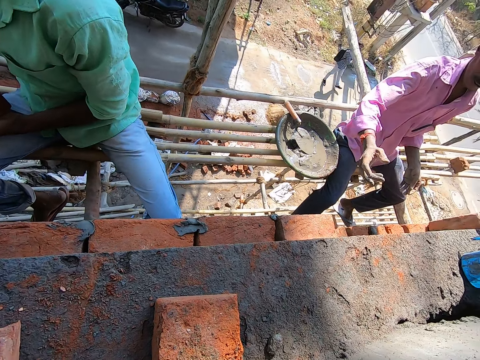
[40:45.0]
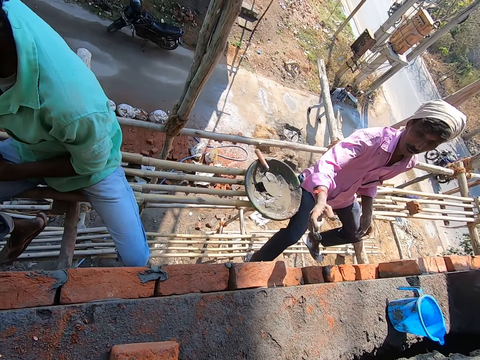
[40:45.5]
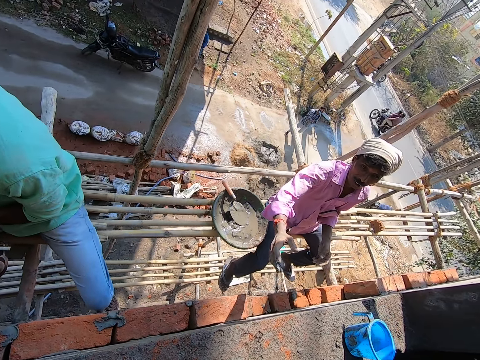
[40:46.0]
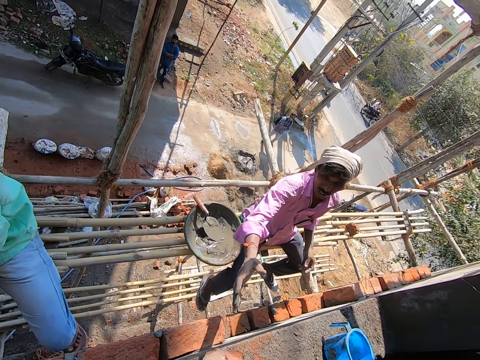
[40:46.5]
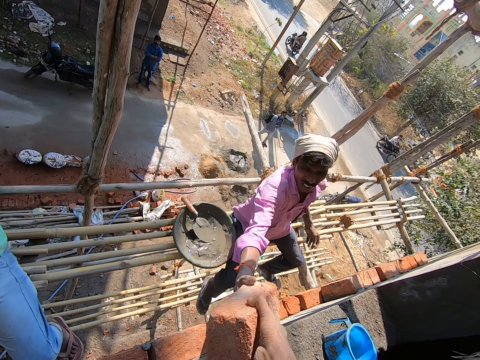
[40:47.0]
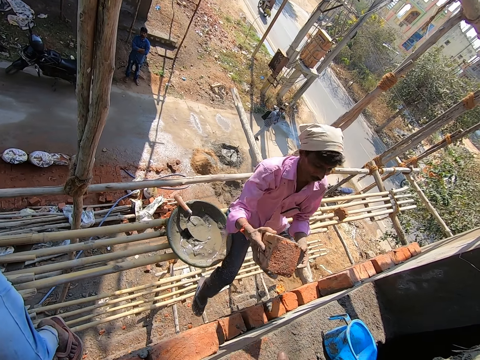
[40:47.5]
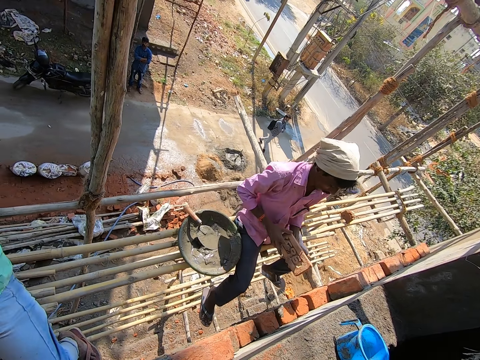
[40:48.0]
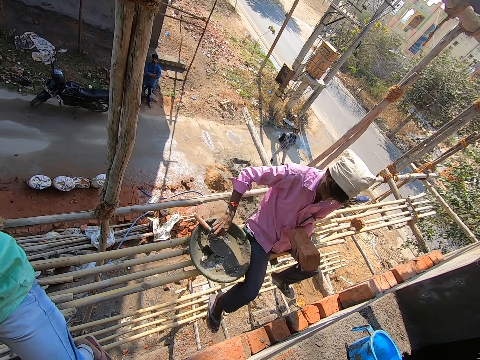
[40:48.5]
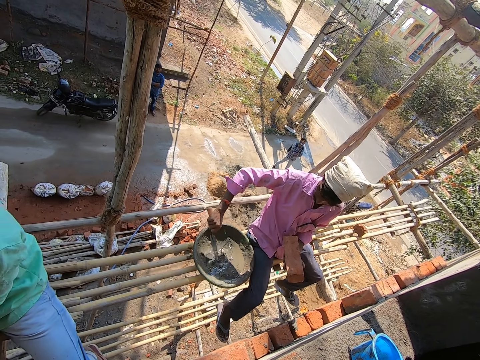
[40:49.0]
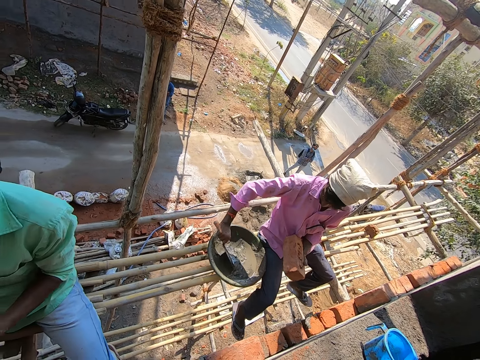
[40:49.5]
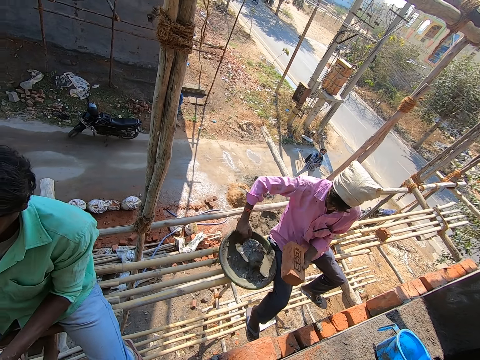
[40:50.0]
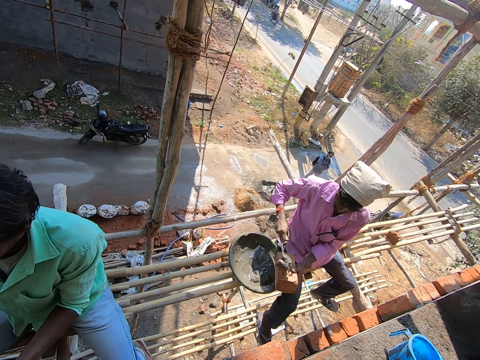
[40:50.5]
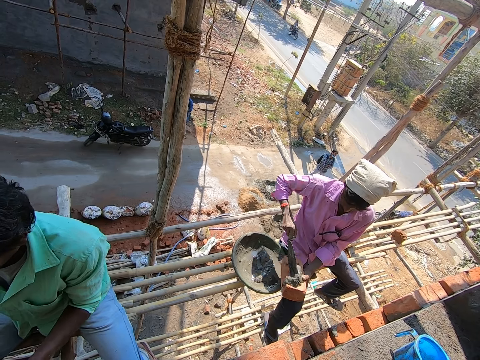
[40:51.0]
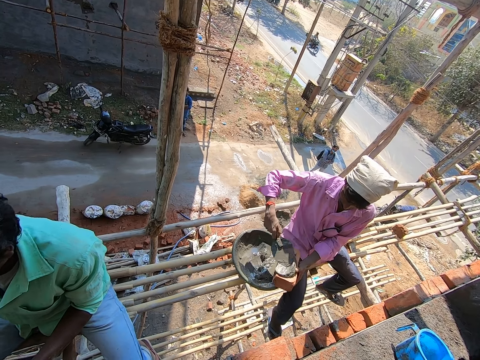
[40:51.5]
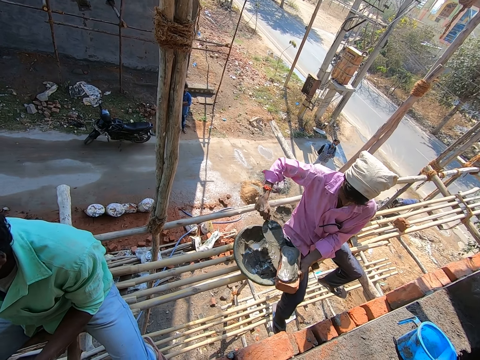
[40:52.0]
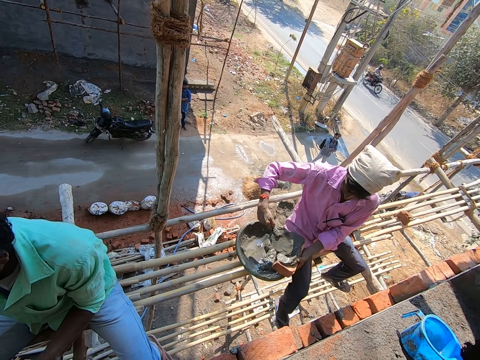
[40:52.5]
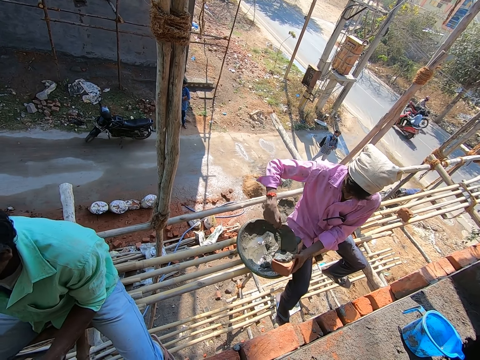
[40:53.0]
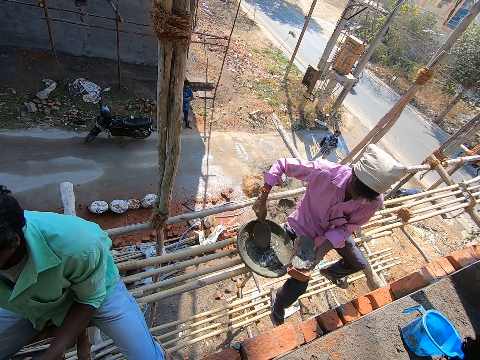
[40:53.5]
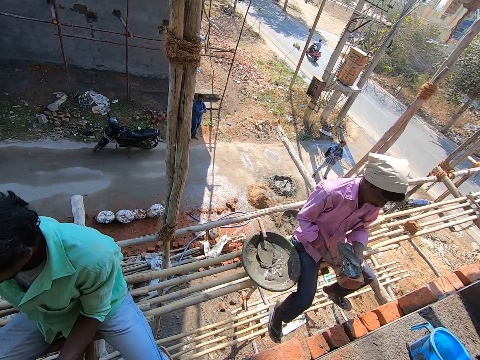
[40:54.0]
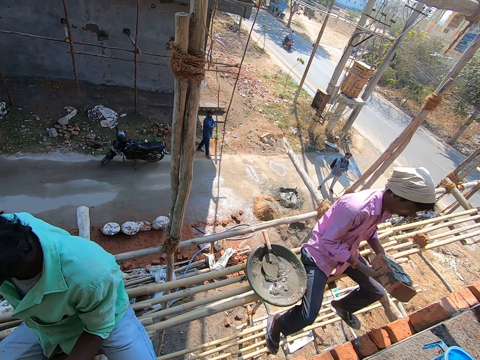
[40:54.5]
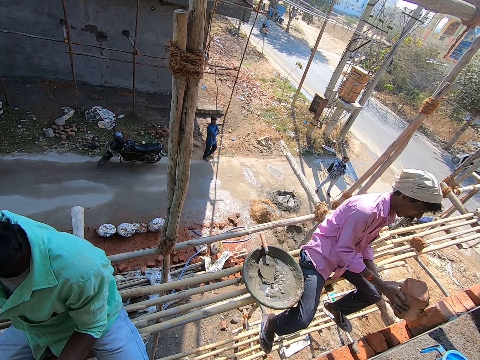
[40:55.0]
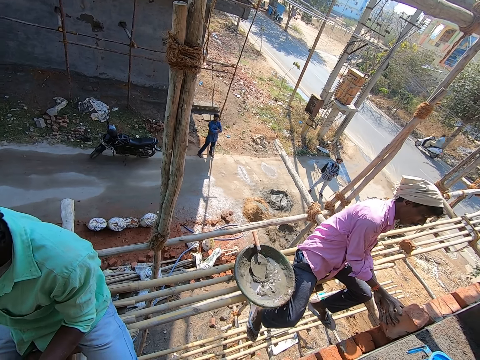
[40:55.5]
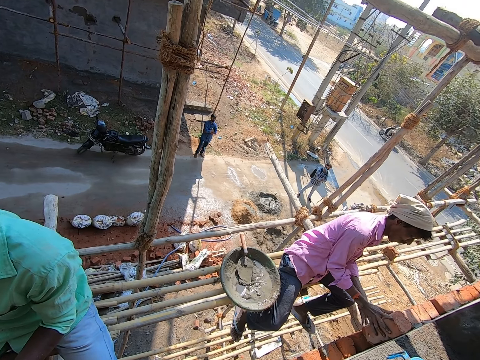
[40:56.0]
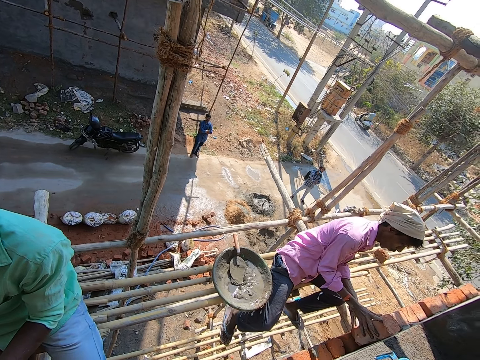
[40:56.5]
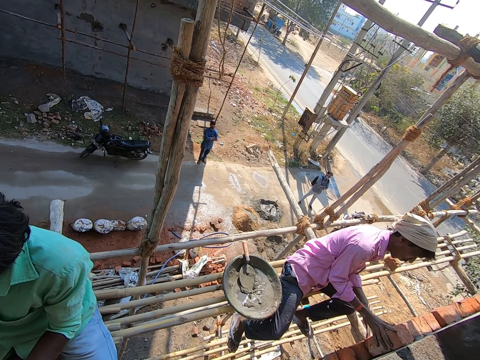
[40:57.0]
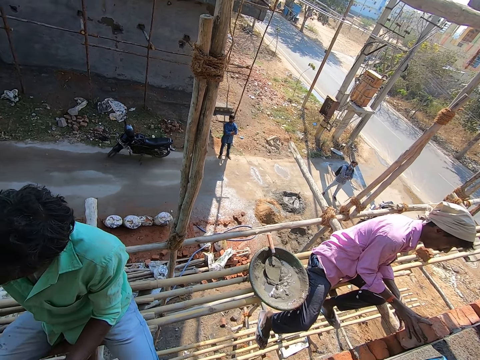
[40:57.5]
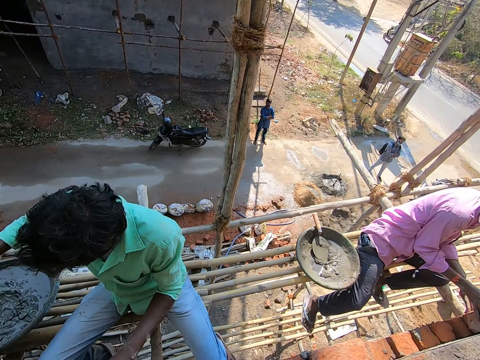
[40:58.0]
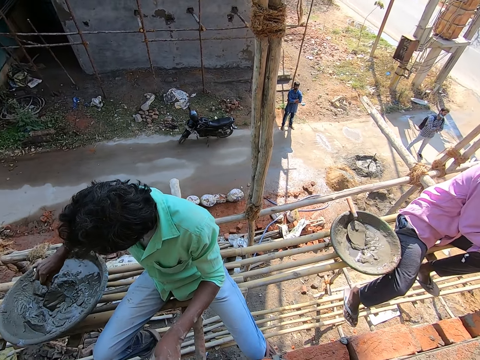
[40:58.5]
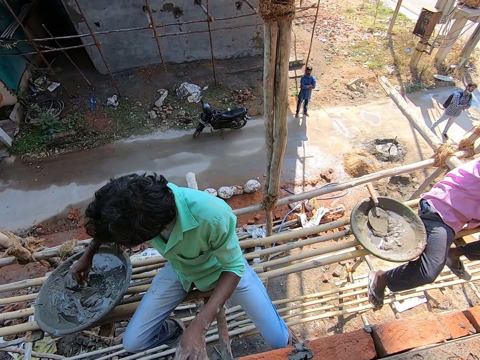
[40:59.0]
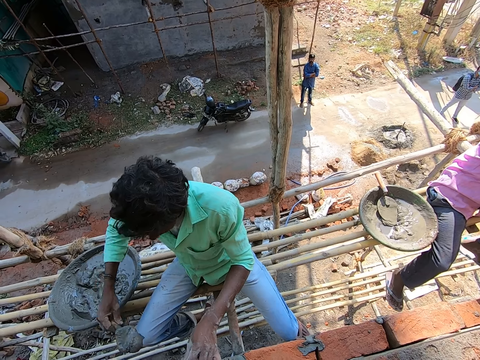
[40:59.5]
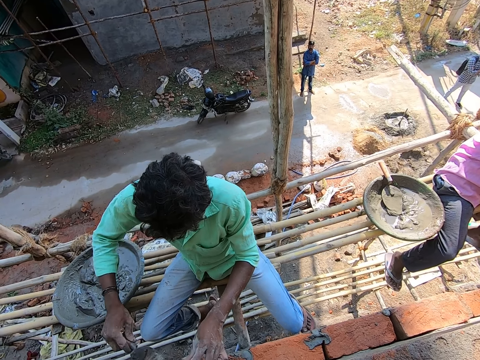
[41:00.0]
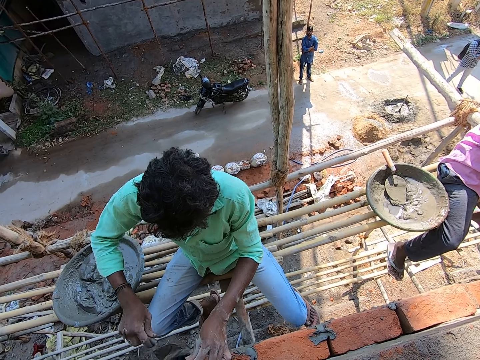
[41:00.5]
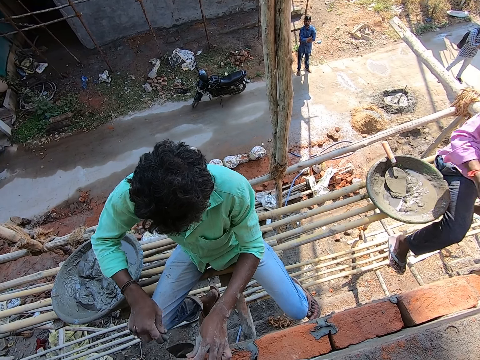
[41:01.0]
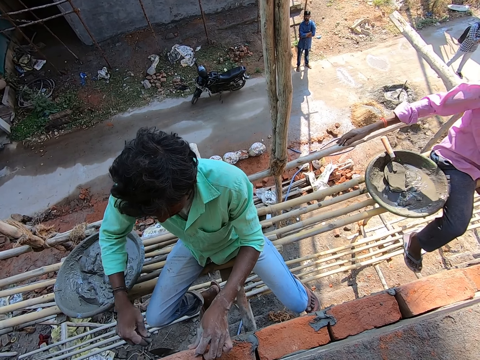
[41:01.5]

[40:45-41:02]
The camera wearer gives a man a clay brick with his right hand. The man passes the brick from the right hand to the left hand, picks up the trowel with the right hand, packs the mortar from a head pan with the trowel in his right hand, and pours the mortar on the clay brick with the trowel in his right hand. The man spreads the mortar with the trowel, puts the trowel on the mortar, carries the brick with both hands, places the clay brick on the wall with his right hand, and adjusts the brick with both hands. Another man packs the mortar from the head pan with the trowel in his right hand and applies mortar around the clay brick with the trowel in his right hand.

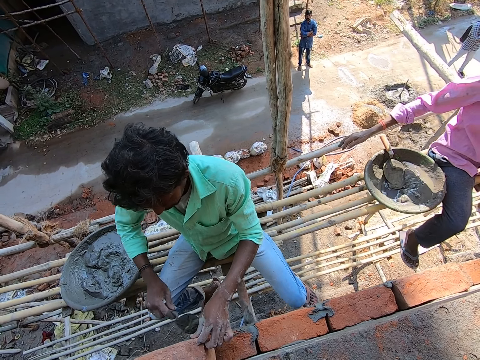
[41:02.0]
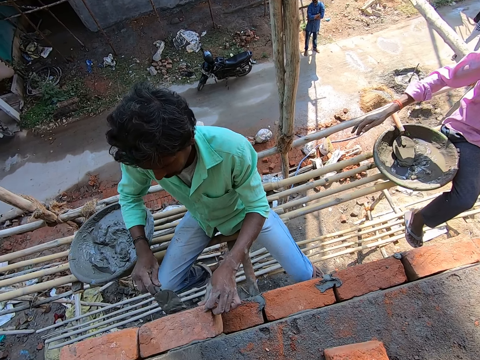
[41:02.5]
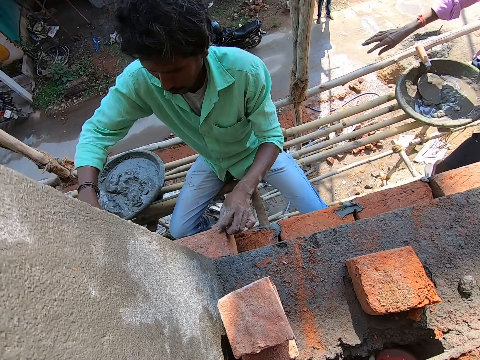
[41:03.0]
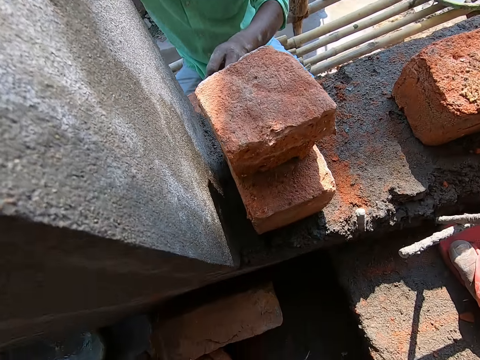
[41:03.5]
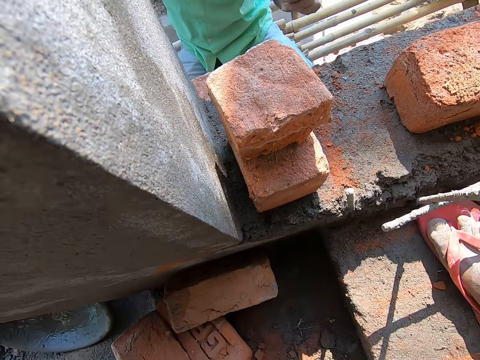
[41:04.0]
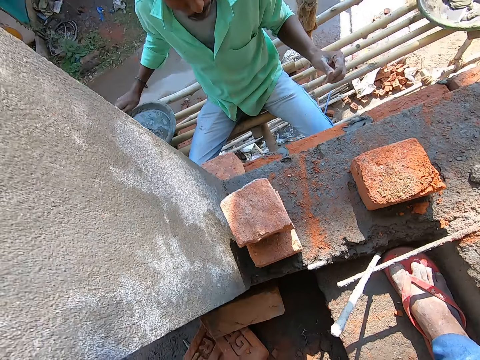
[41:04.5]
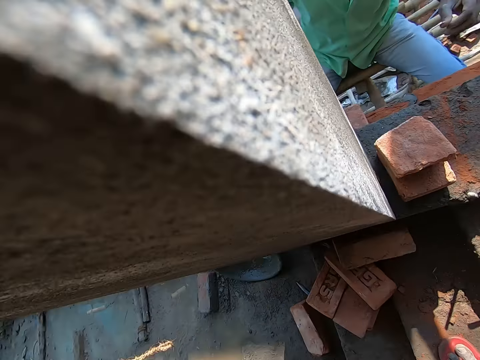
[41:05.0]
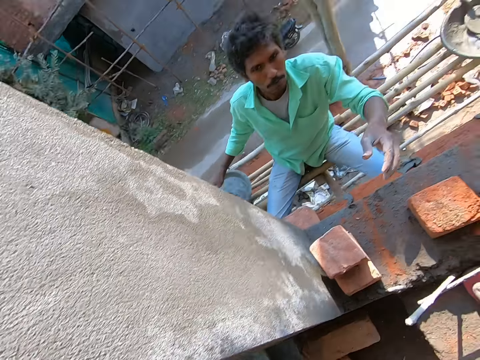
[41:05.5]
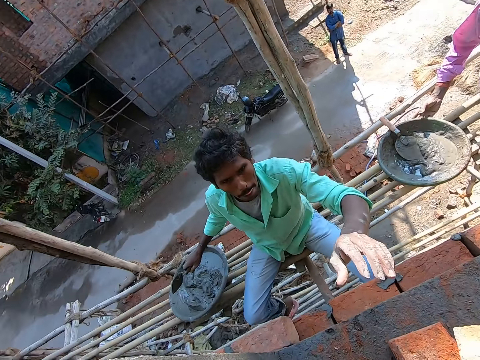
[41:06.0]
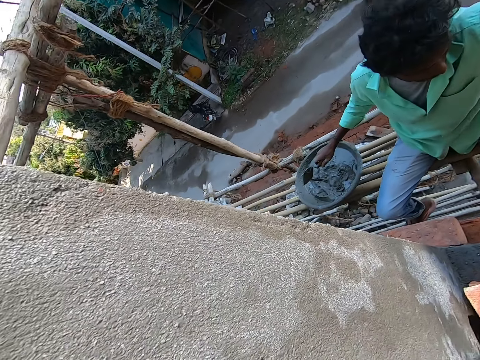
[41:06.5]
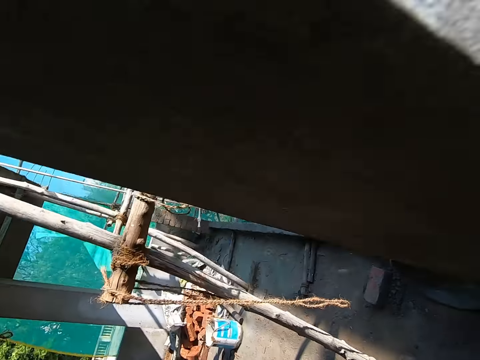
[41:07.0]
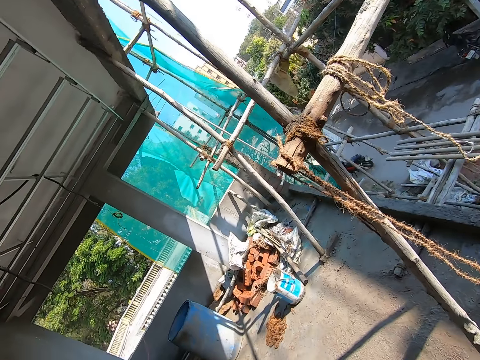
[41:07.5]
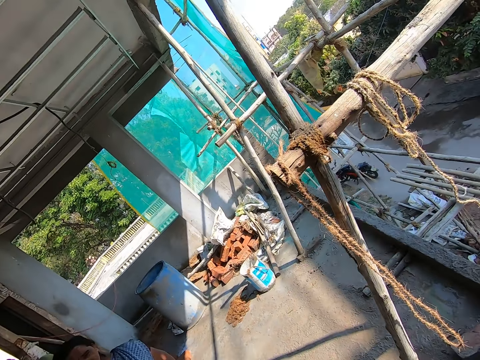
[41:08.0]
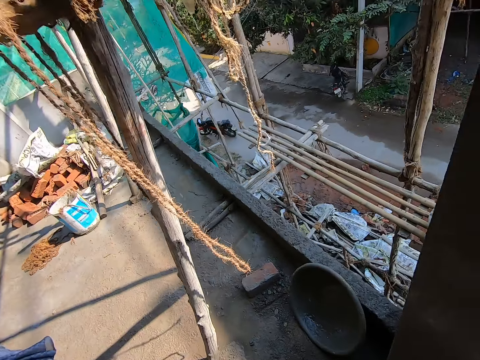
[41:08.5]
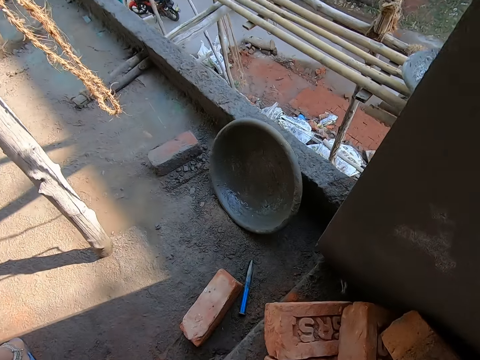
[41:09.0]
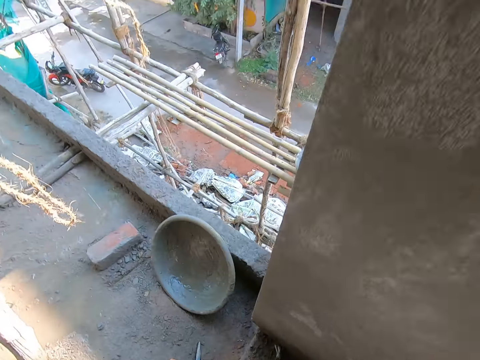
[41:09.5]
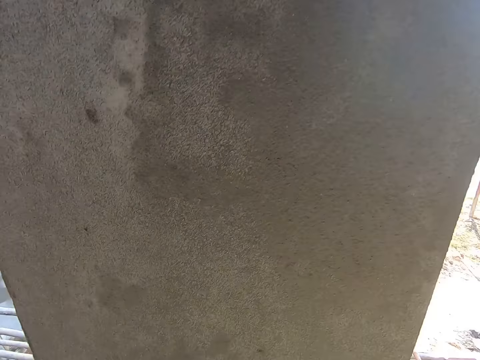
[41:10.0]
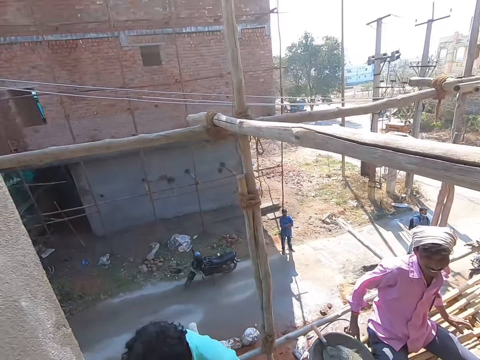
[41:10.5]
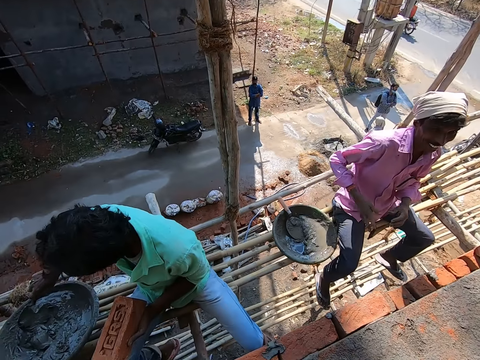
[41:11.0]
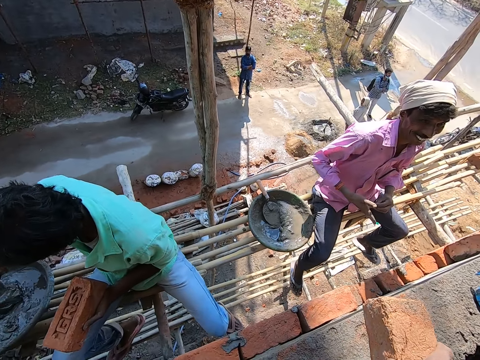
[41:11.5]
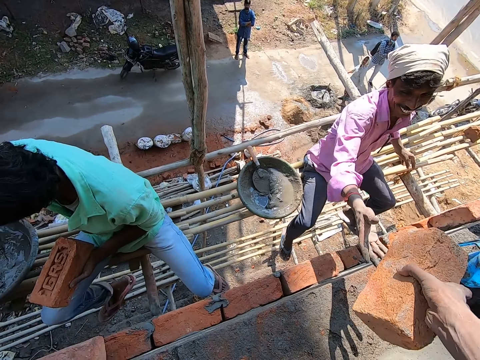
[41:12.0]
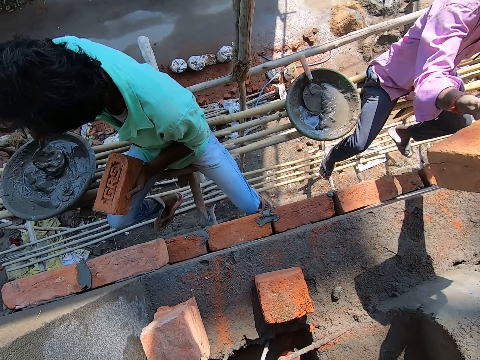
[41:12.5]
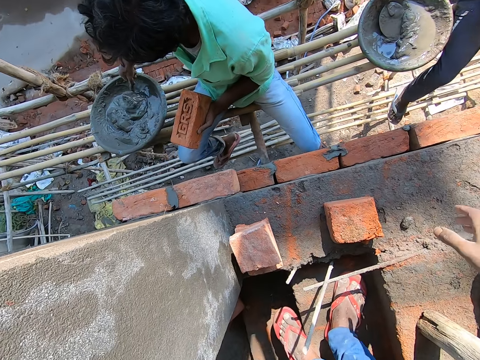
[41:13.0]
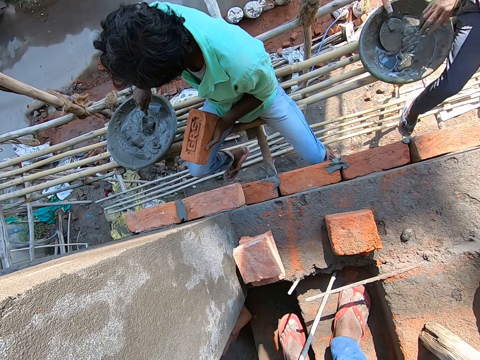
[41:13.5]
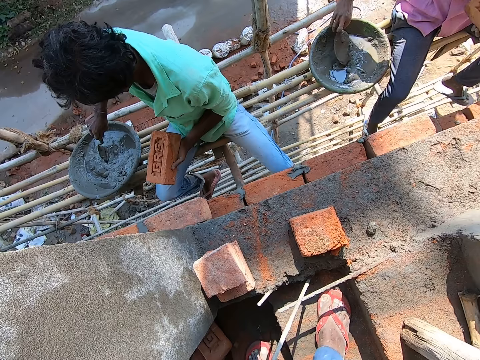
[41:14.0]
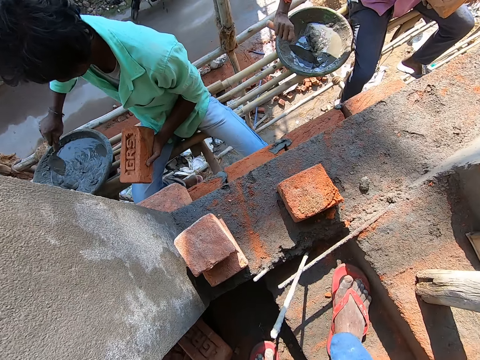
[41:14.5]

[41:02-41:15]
The camera wearer looks around. A man pushes the head pan with his right hand. Another man stretches the hand. The camera wearer gives the other man a clay brick with his right hand. He looks around, converses with a woman, bends, and walks around. He gives the first man a clay brick with his right hand. The other man stirs the mortar in the head pan with the trowel in his right hand. The first man picks up the trowel with the right hand.
